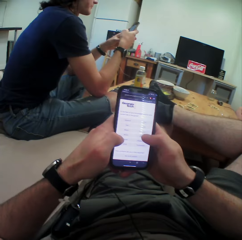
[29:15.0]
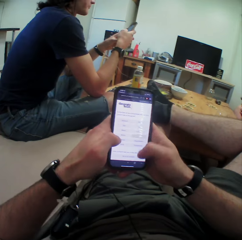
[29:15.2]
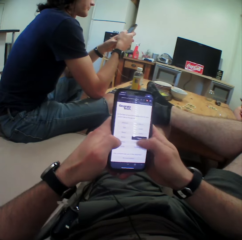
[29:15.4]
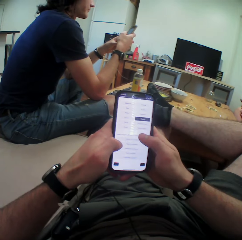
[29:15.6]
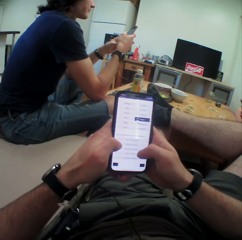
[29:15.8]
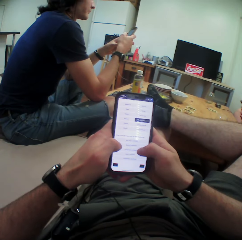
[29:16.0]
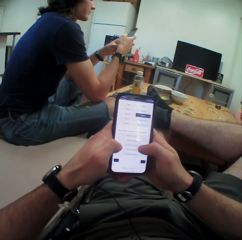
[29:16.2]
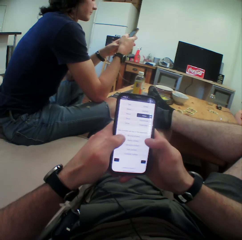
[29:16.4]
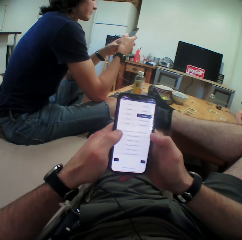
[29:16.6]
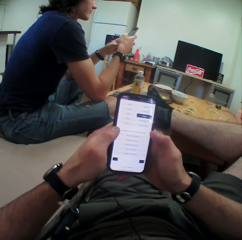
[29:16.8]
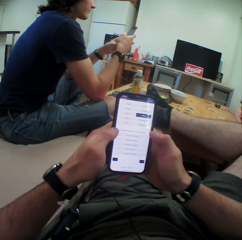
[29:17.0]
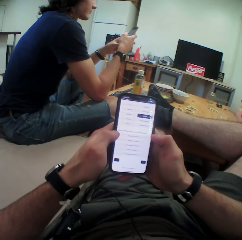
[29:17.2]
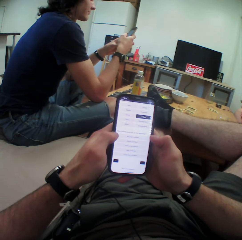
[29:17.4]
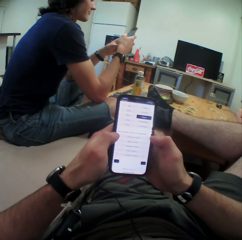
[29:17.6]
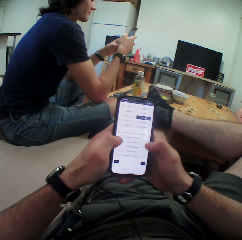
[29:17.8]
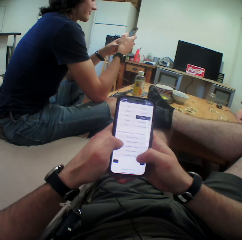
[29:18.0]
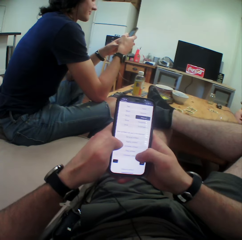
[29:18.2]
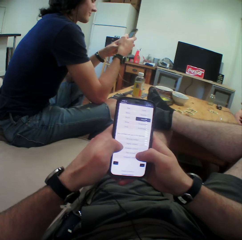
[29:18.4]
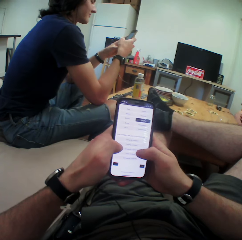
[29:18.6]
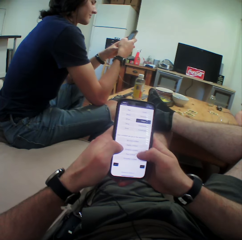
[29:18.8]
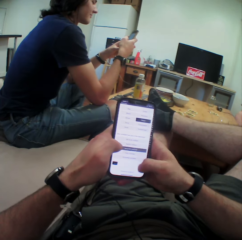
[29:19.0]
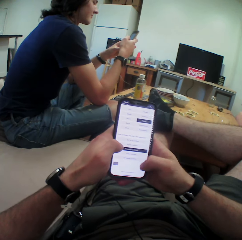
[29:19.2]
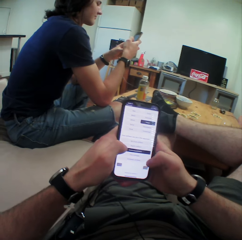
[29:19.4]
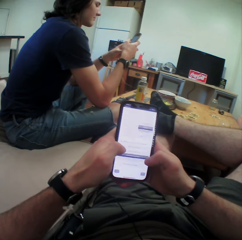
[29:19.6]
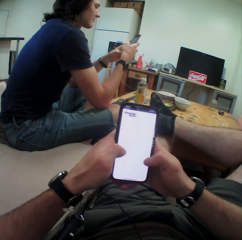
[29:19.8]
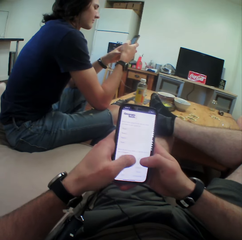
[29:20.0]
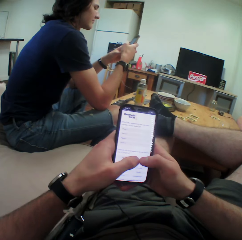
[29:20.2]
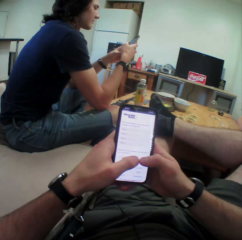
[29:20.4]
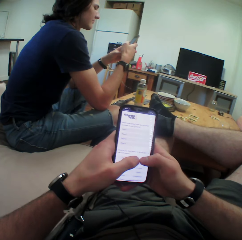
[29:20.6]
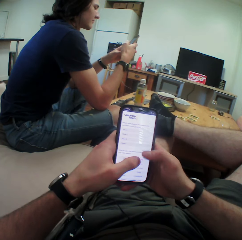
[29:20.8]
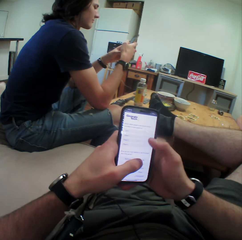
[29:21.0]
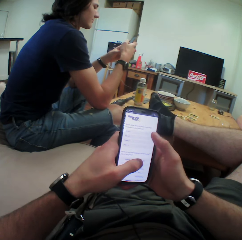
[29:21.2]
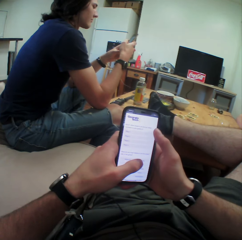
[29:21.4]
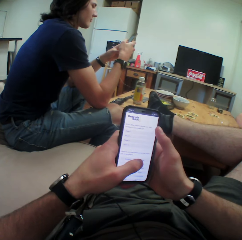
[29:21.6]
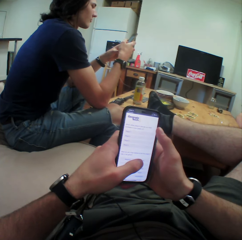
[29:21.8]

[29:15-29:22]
The man is operating the phone.
